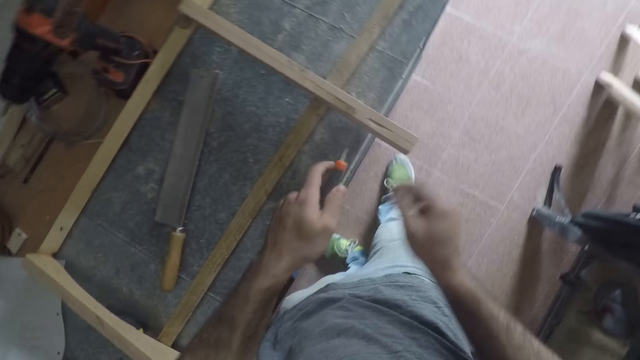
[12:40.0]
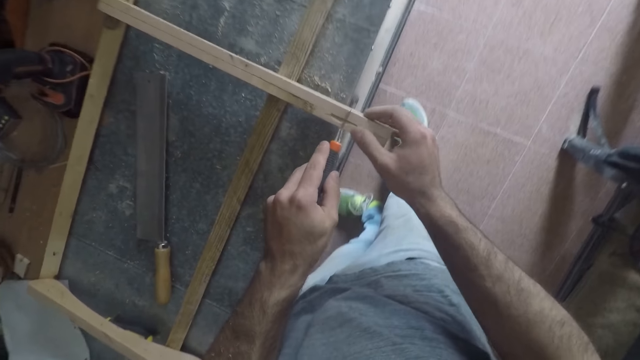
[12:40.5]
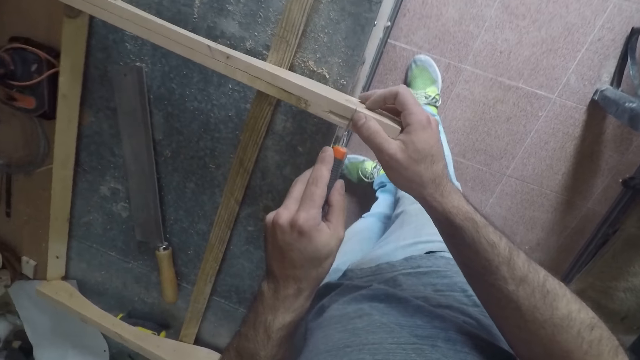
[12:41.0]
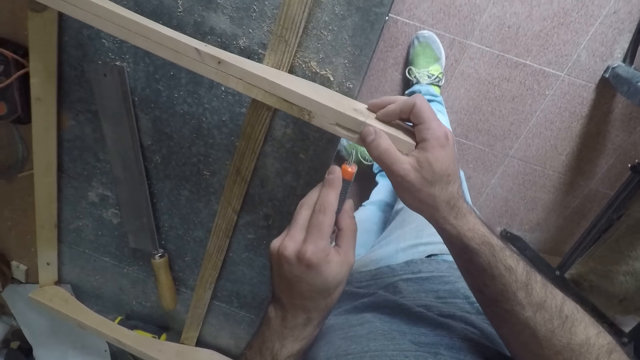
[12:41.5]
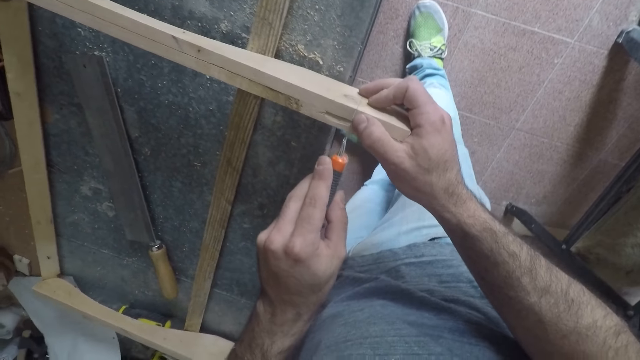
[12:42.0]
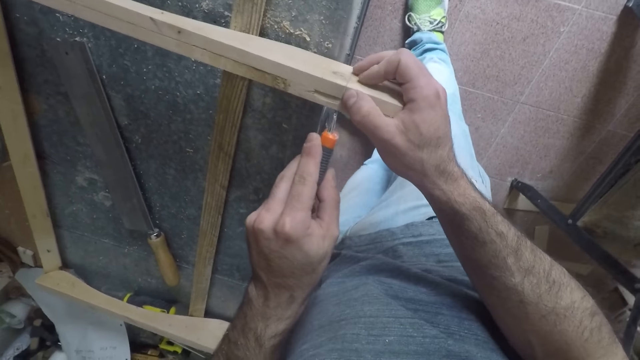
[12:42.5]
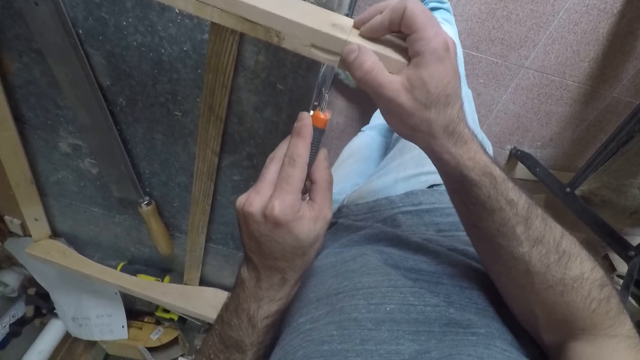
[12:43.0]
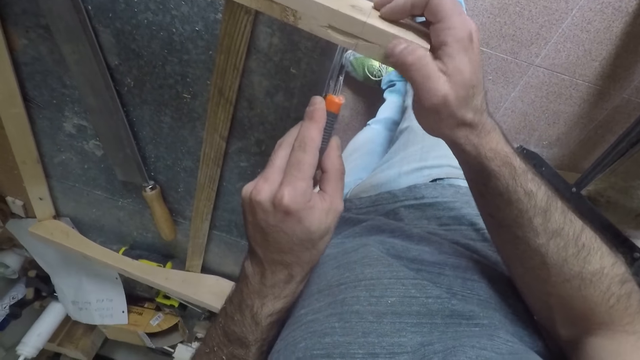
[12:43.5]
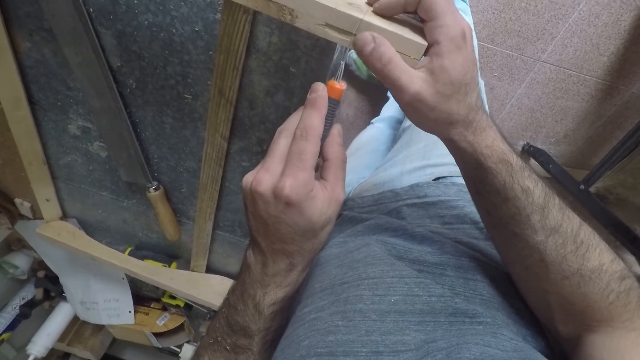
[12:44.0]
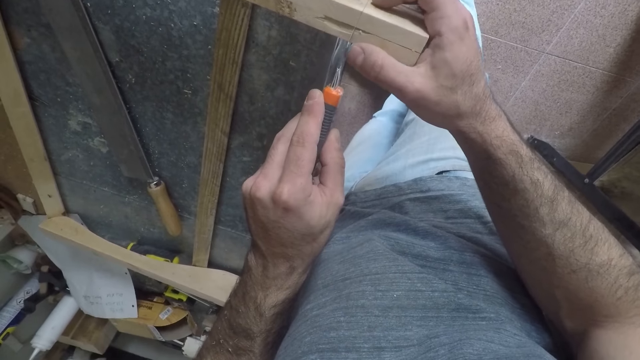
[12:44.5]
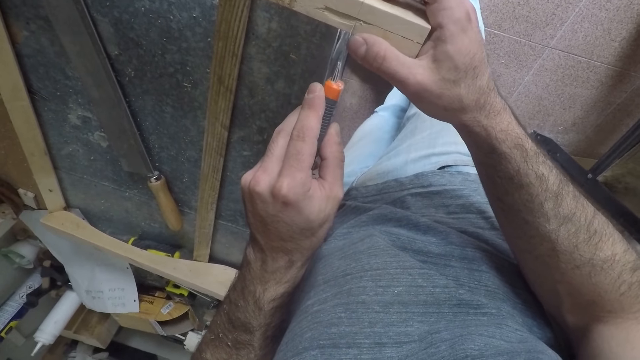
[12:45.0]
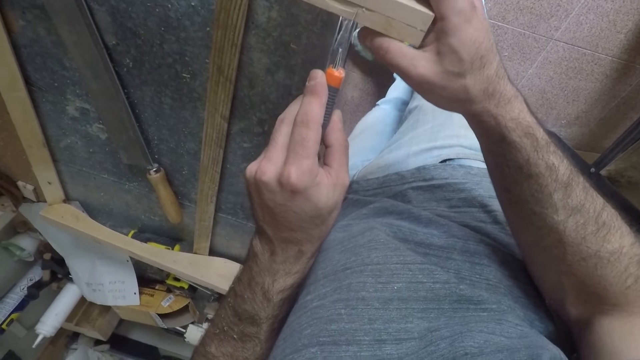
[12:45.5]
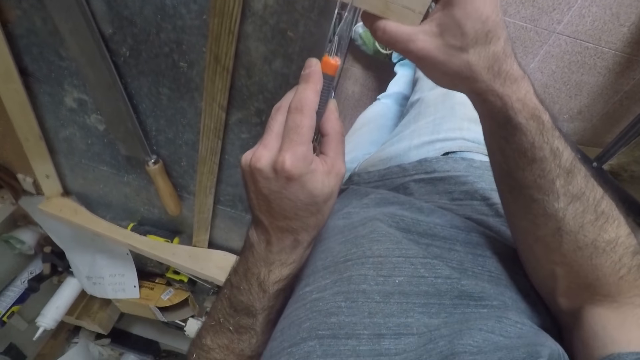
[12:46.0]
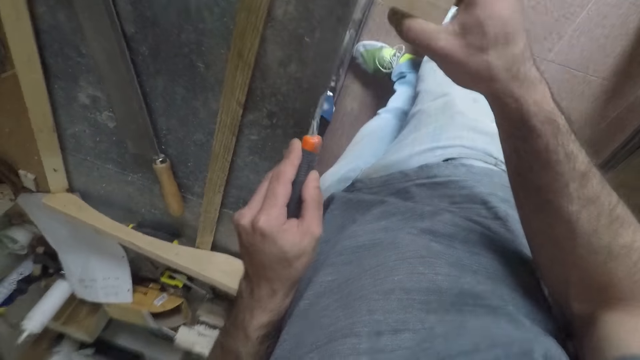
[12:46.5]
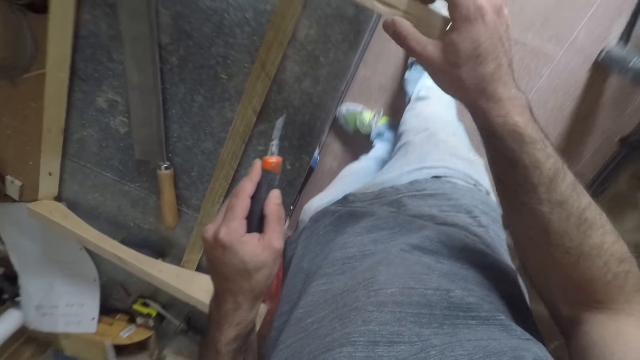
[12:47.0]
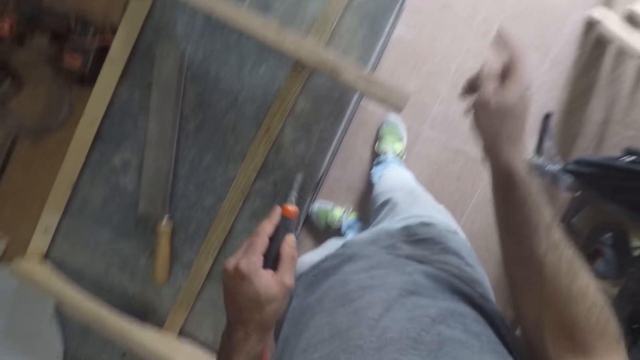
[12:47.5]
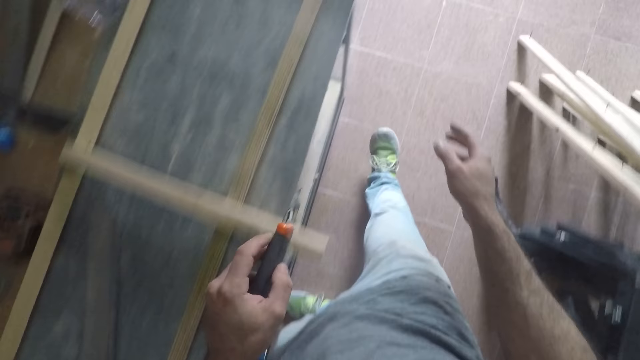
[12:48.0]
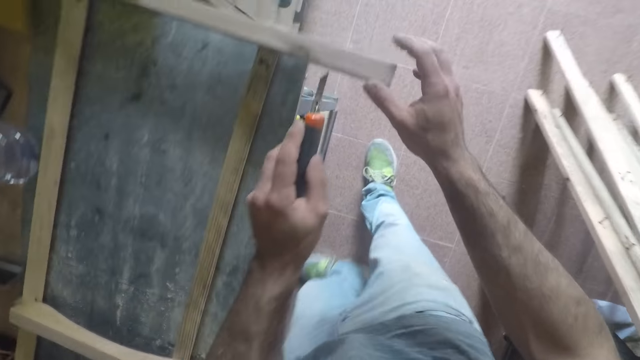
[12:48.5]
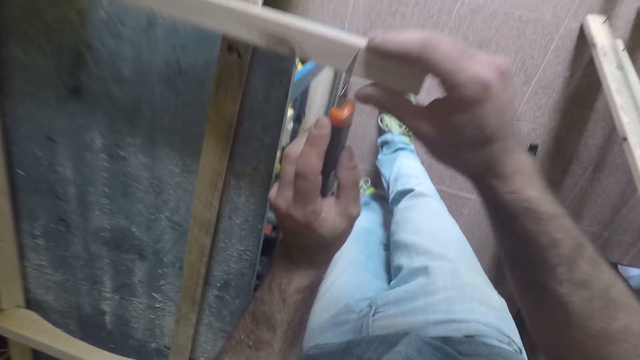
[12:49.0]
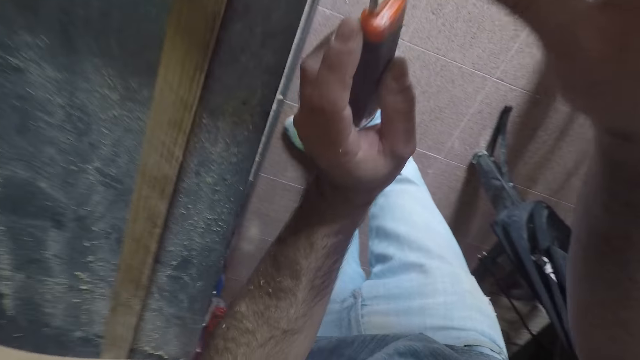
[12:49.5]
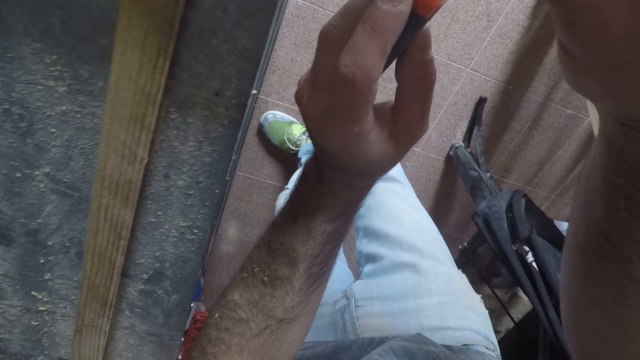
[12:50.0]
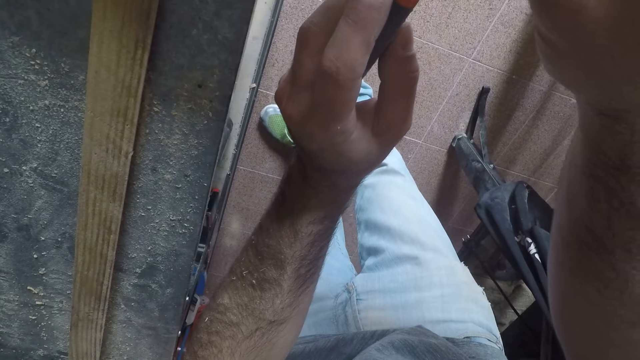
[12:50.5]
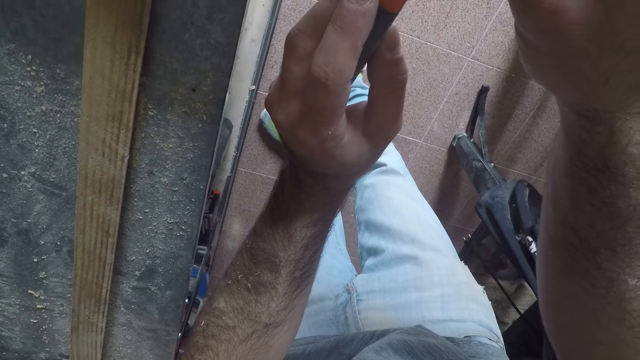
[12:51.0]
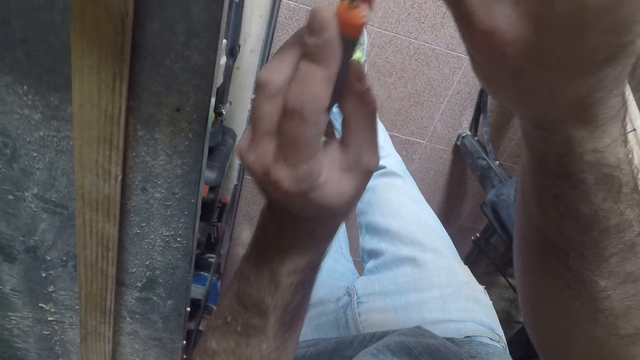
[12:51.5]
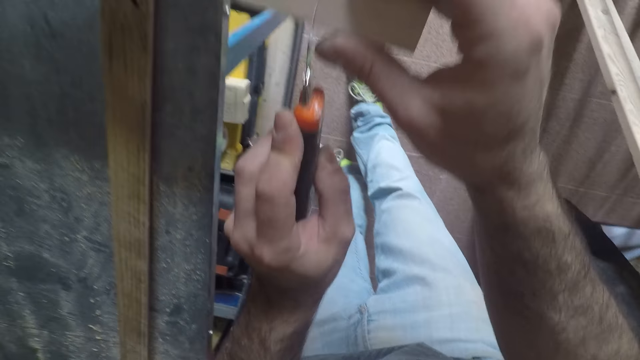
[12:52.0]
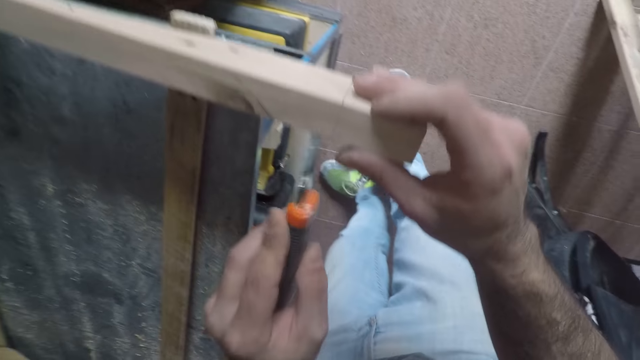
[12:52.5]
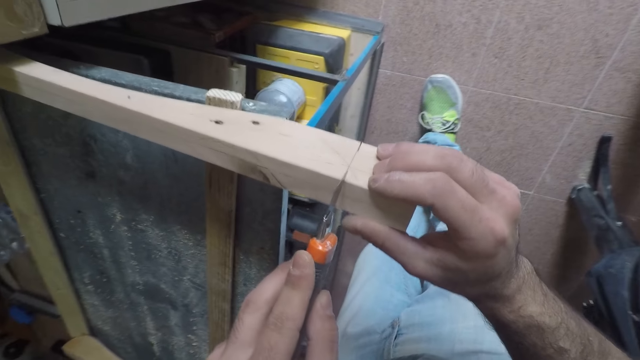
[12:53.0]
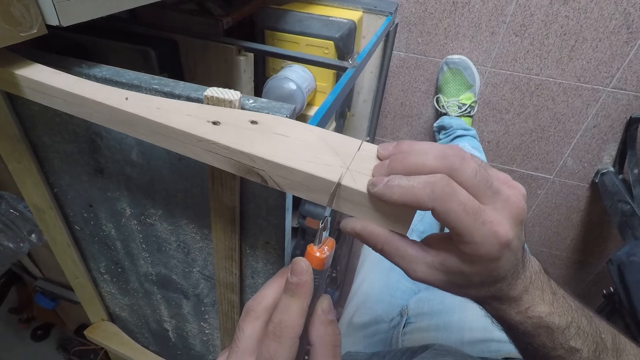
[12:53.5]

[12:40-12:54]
The camera wearer holds the lumber with the right hand. He places his right hand on the furniture. He marks the furniture with a retractable blade. He marks the lumber with a saw knife and stops marking the lumber. He removes the retractable blade from the furniture. He wipes the surface of the furniture with his right hand. He detaches the hand from the lumber and walks forward slightly. He holds the furniture with his right hand. He starts marking the lumber. He marks the furniture with the retractable blade.

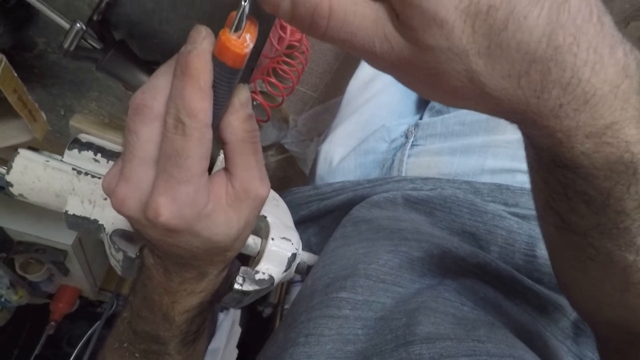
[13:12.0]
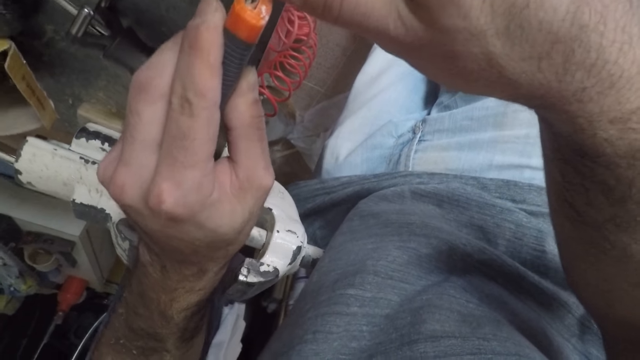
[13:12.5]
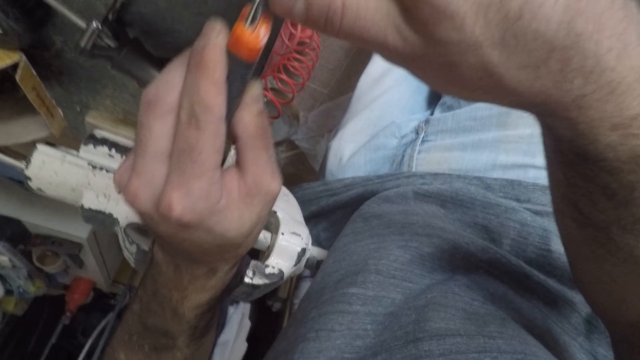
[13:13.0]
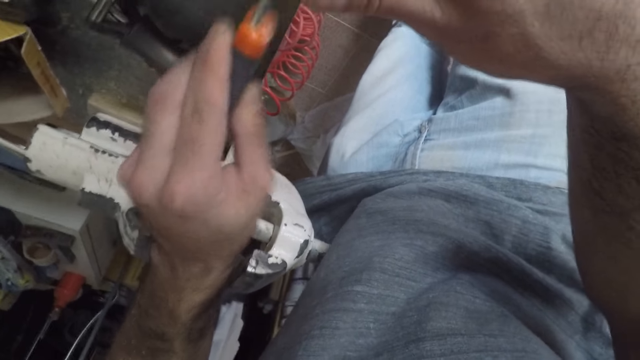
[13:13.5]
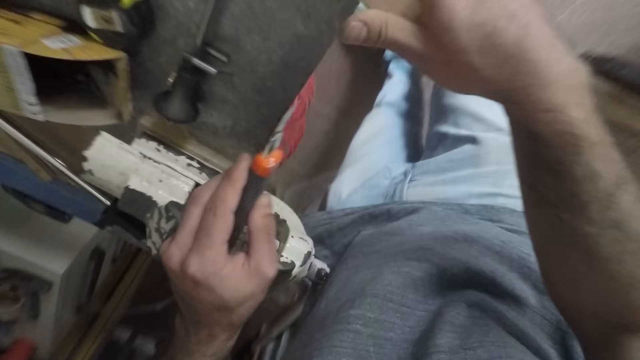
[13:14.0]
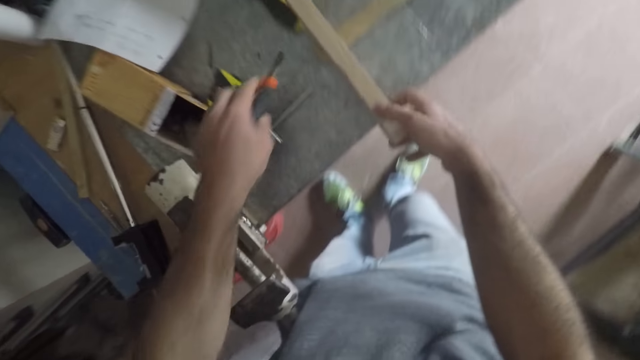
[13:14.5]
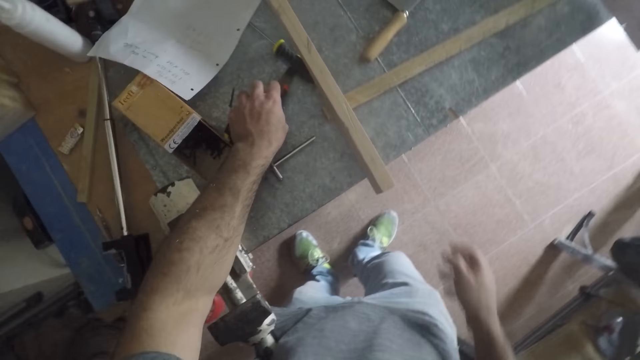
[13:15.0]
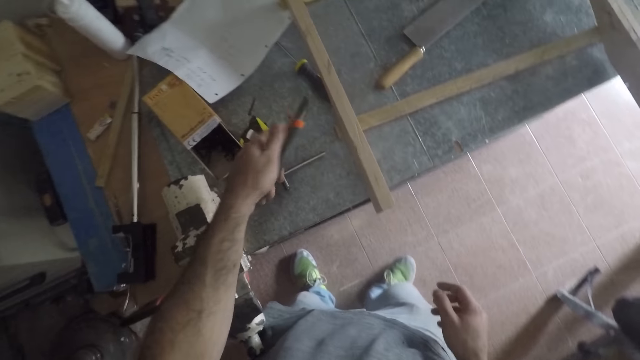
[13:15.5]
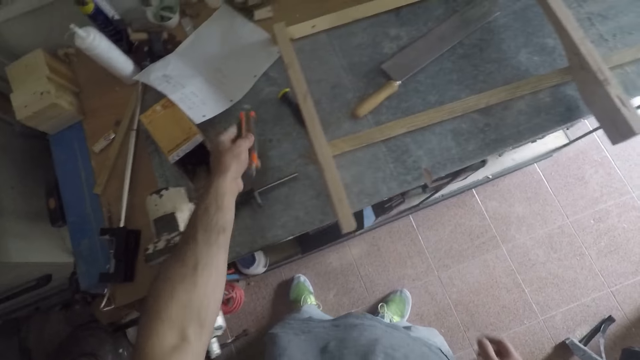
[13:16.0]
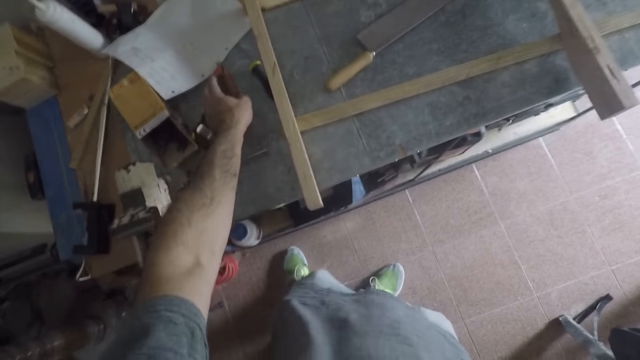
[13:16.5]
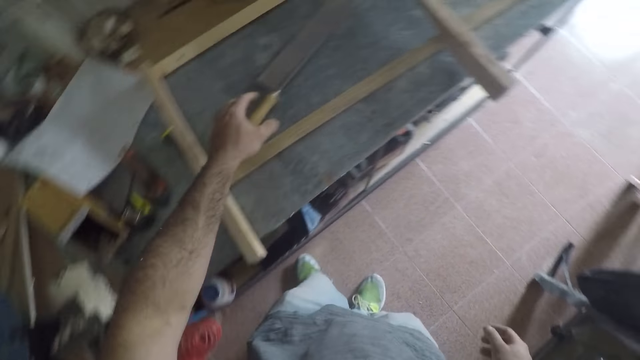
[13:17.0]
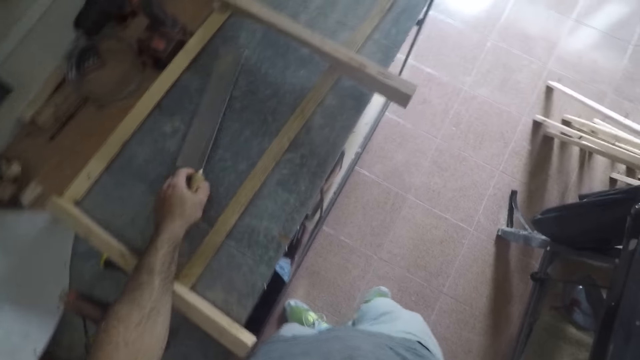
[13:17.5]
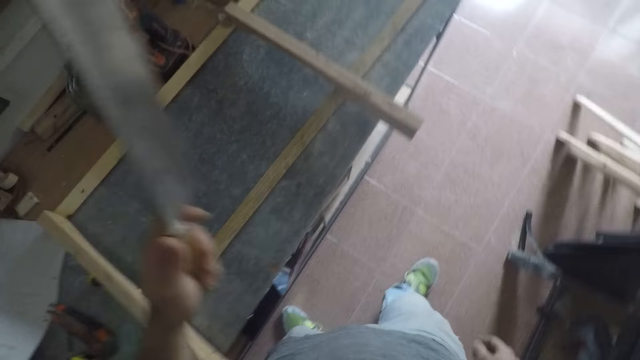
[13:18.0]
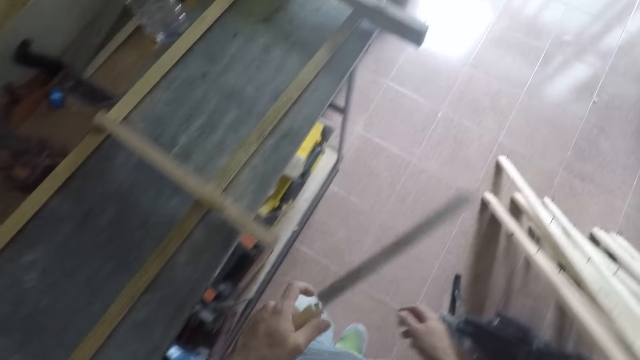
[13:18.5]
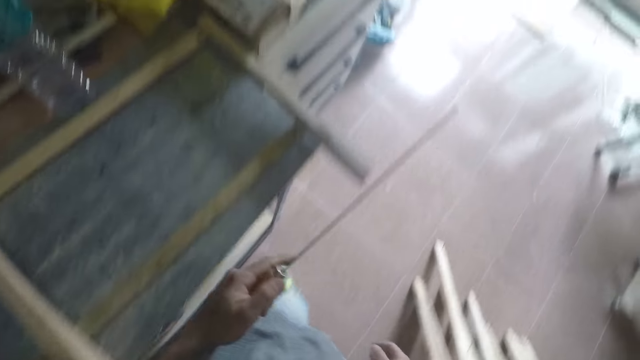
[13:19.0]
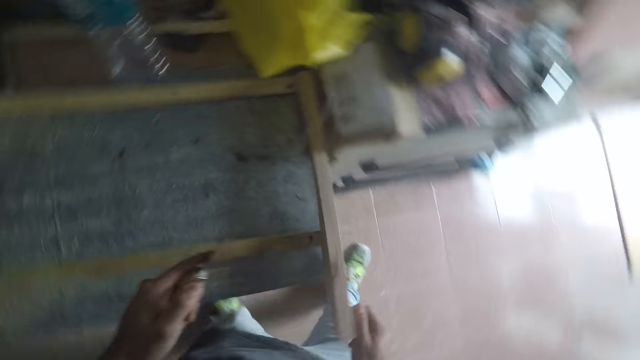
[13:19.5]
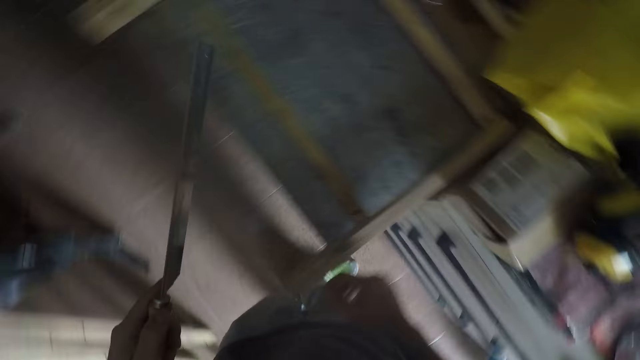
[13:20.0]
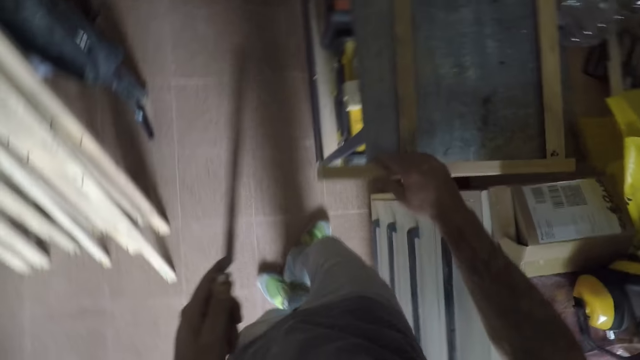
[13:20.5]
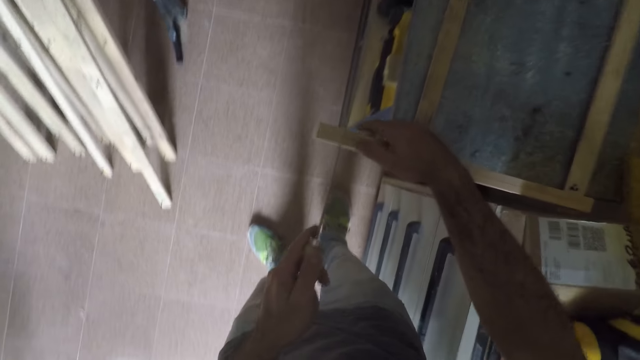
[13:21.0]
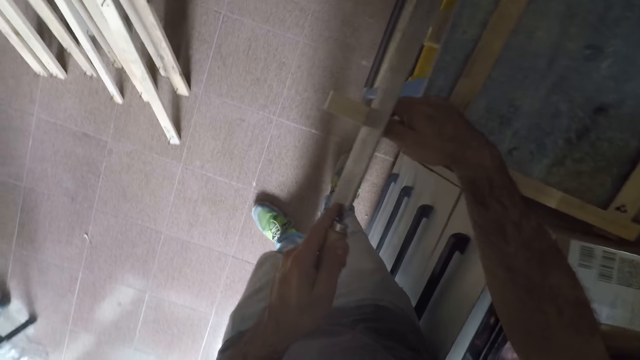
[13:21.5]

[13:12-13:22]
The camera wearer stops marking the lumber. He removes his right hand from the furniture, puts the saw knife down, and picks up the saw knife. He adjusts the retractable blade in his left hand. He drops the retractable blade on the workbench. He picks the hand saw from the workbench. He walks along the workbench. He holds the furniture with his right hand. He marks the furniture with the handsaw.
